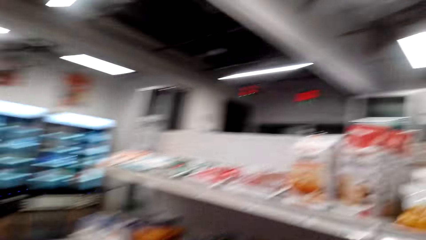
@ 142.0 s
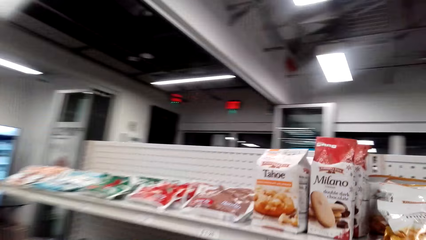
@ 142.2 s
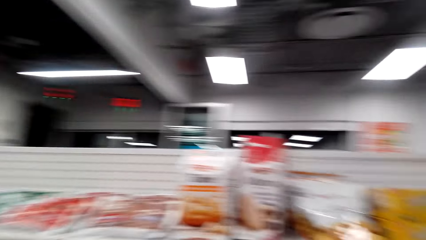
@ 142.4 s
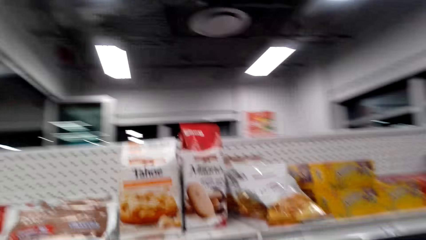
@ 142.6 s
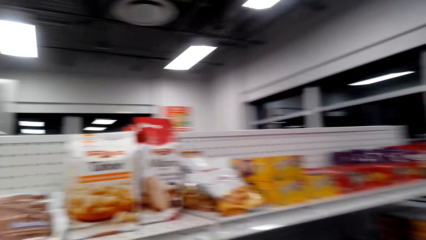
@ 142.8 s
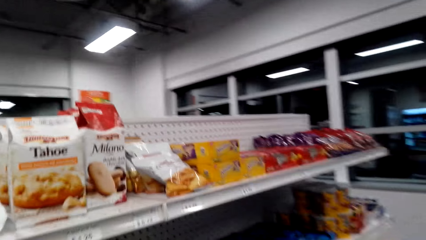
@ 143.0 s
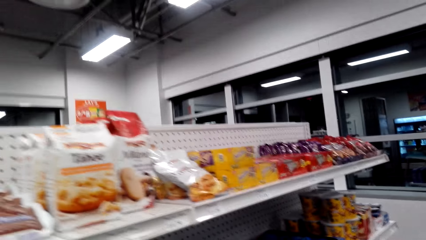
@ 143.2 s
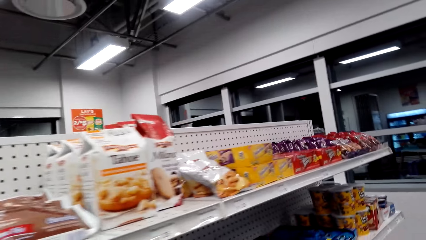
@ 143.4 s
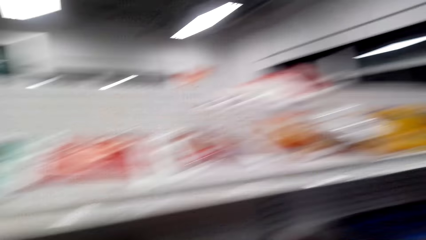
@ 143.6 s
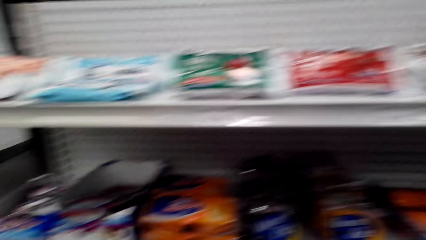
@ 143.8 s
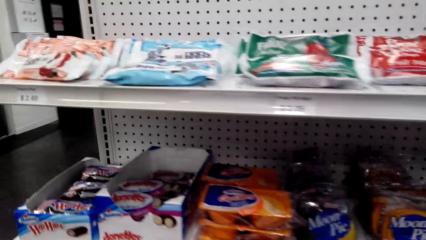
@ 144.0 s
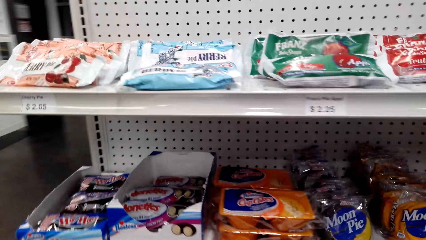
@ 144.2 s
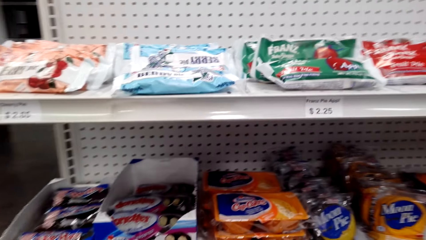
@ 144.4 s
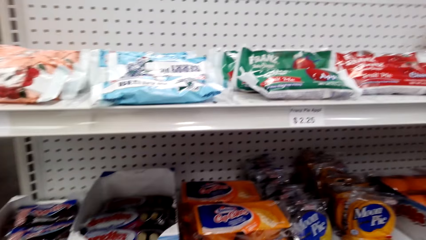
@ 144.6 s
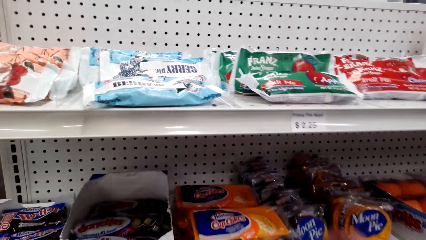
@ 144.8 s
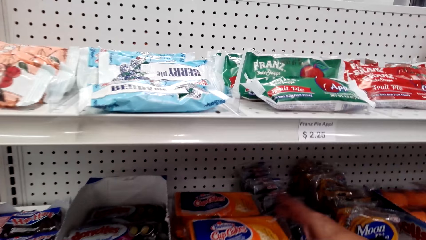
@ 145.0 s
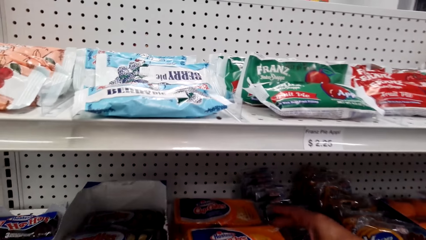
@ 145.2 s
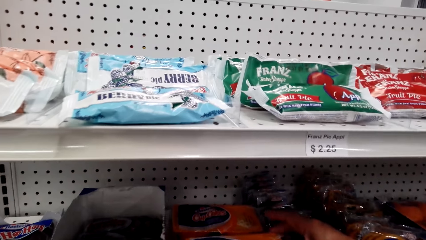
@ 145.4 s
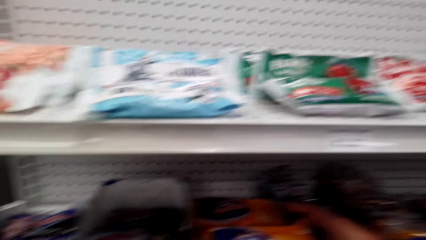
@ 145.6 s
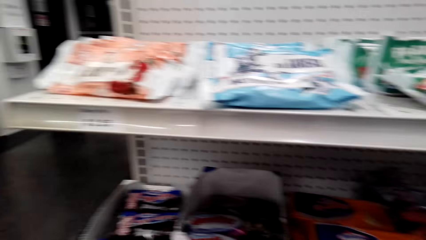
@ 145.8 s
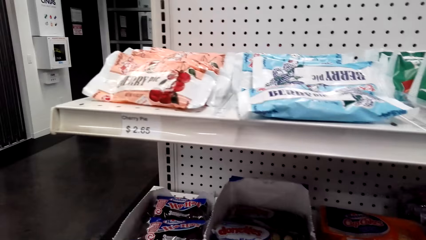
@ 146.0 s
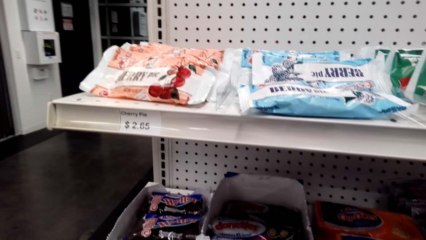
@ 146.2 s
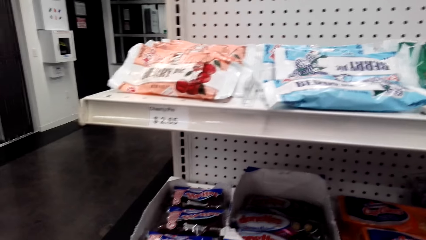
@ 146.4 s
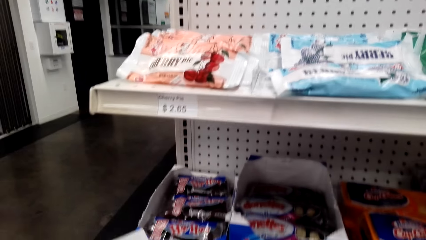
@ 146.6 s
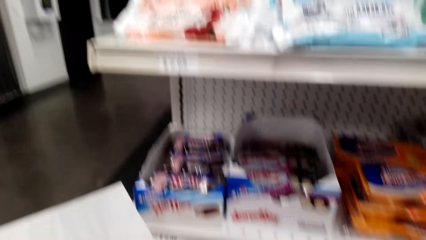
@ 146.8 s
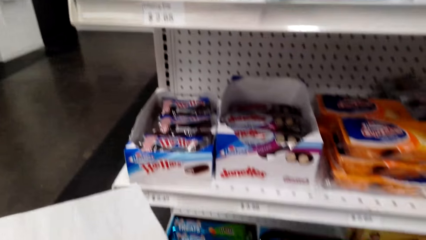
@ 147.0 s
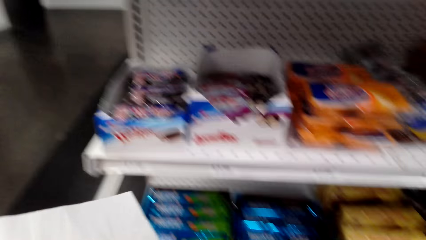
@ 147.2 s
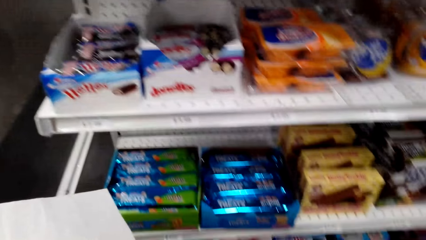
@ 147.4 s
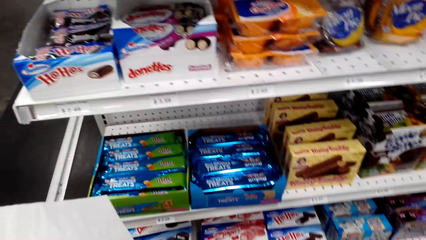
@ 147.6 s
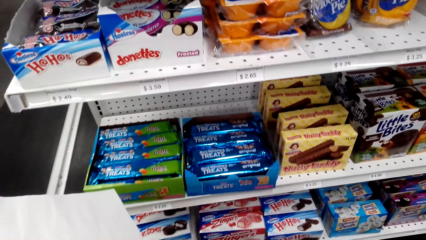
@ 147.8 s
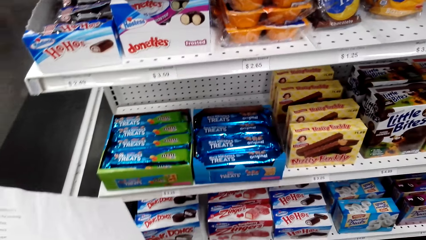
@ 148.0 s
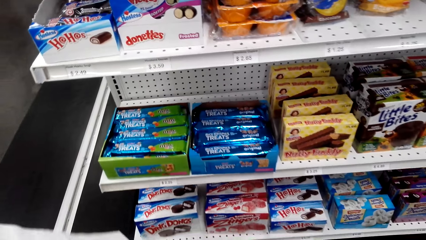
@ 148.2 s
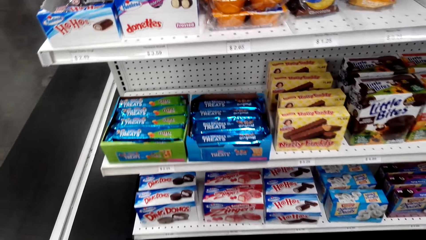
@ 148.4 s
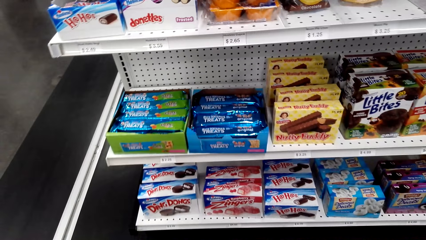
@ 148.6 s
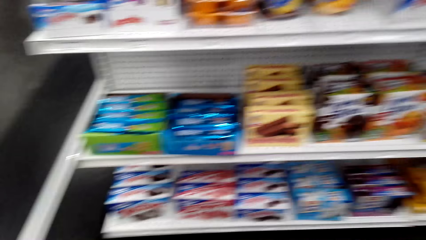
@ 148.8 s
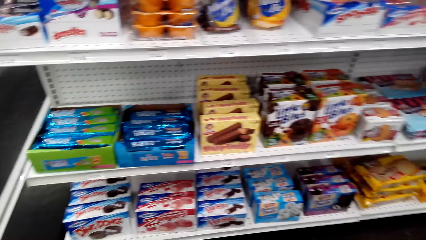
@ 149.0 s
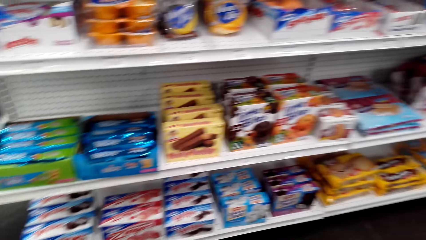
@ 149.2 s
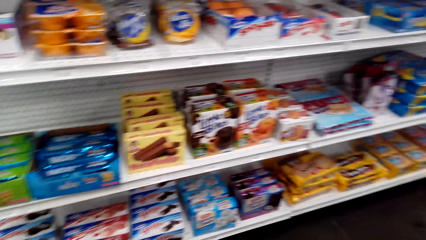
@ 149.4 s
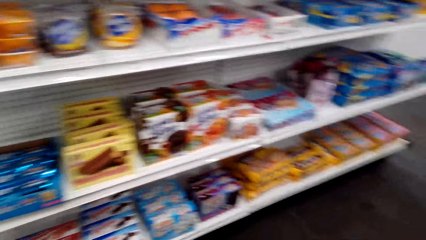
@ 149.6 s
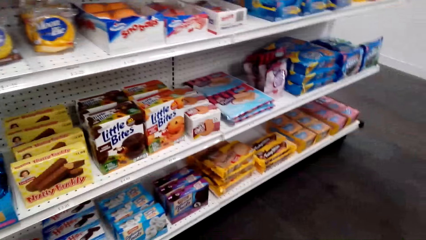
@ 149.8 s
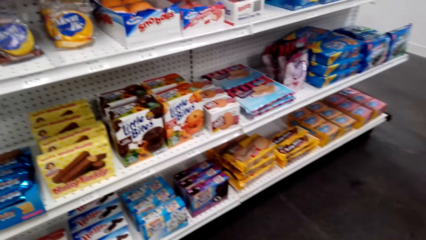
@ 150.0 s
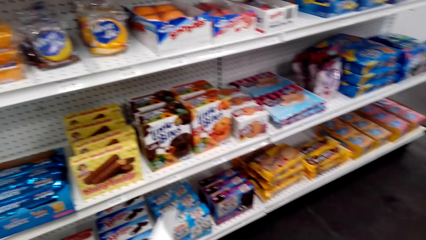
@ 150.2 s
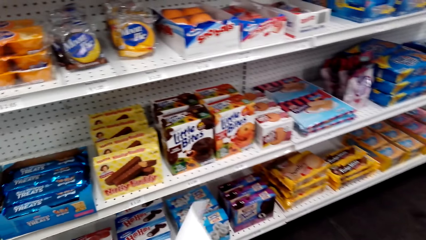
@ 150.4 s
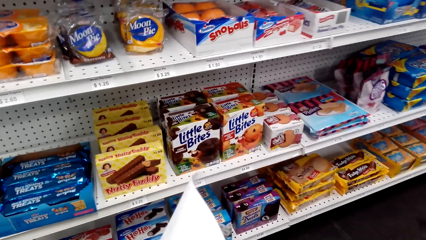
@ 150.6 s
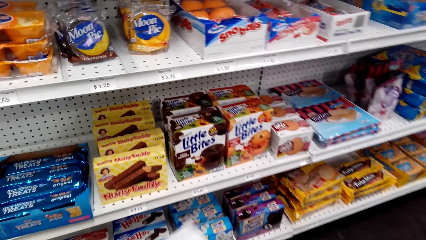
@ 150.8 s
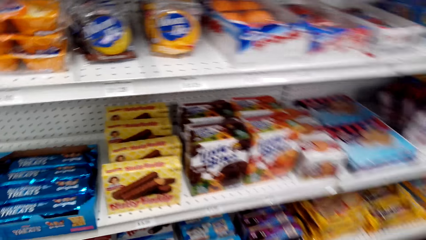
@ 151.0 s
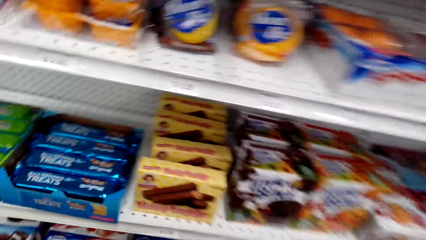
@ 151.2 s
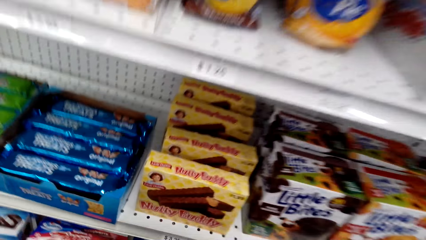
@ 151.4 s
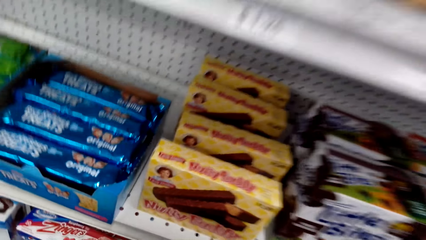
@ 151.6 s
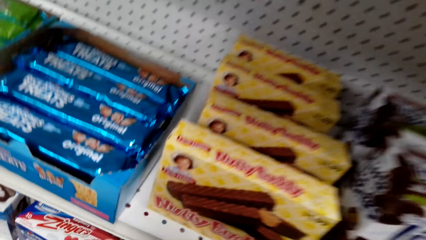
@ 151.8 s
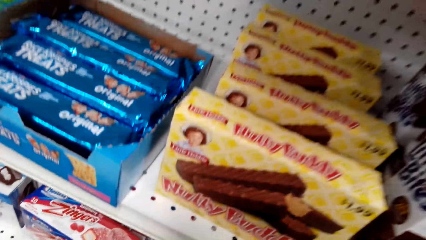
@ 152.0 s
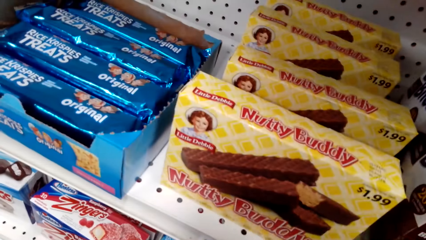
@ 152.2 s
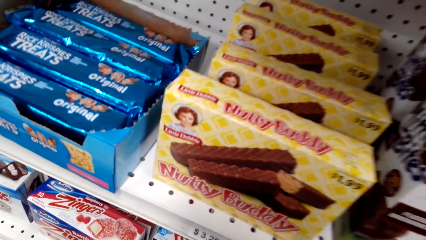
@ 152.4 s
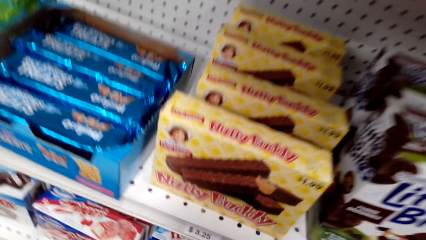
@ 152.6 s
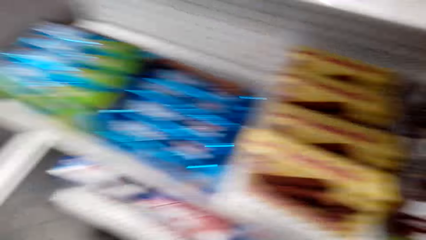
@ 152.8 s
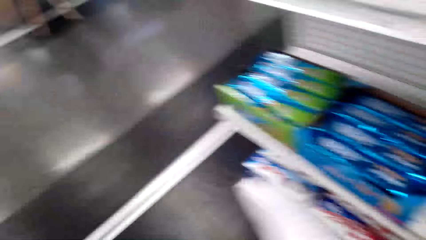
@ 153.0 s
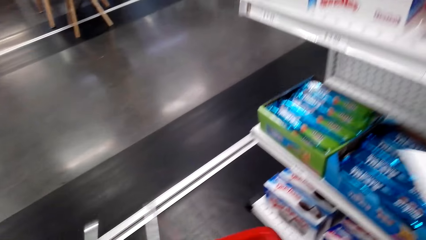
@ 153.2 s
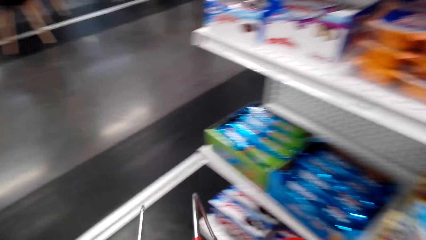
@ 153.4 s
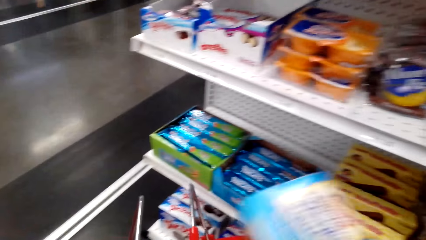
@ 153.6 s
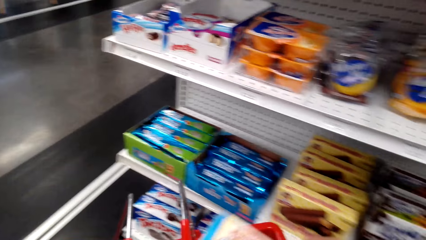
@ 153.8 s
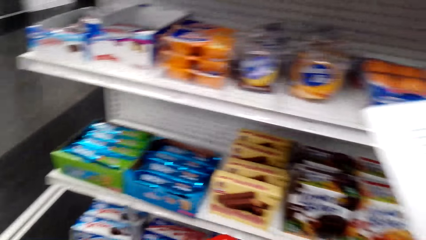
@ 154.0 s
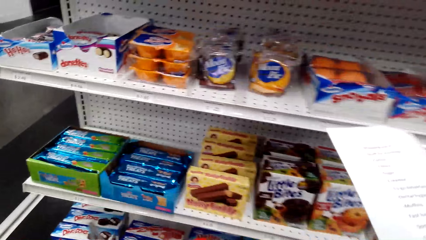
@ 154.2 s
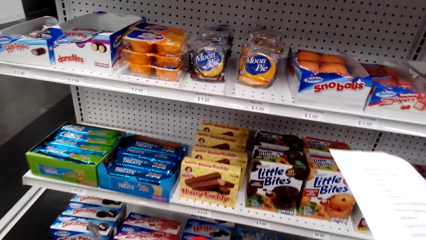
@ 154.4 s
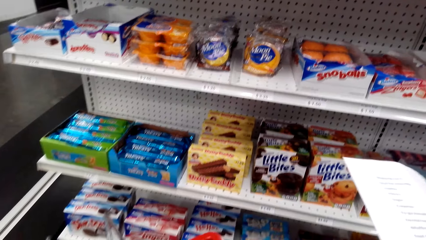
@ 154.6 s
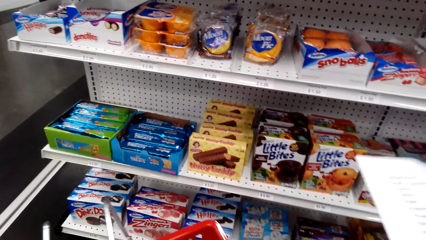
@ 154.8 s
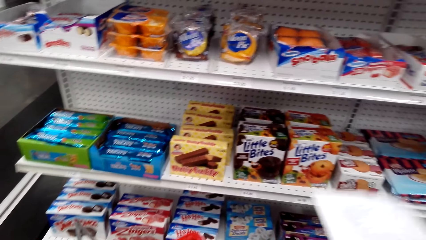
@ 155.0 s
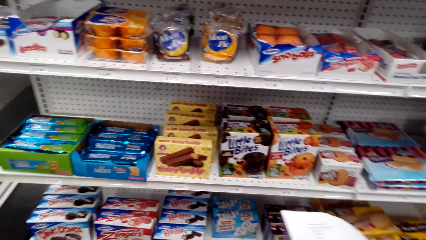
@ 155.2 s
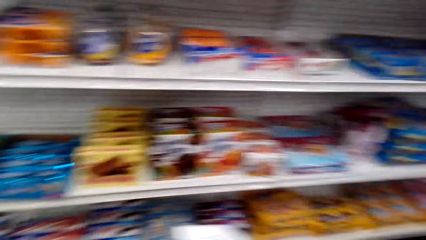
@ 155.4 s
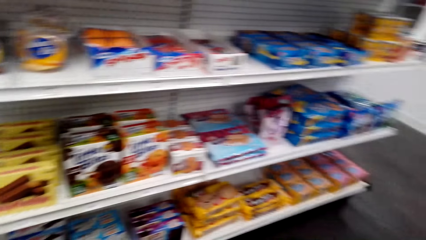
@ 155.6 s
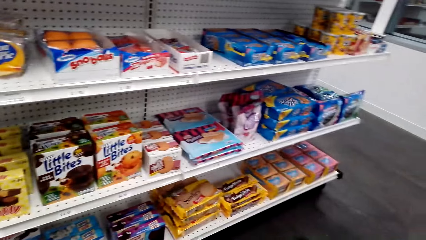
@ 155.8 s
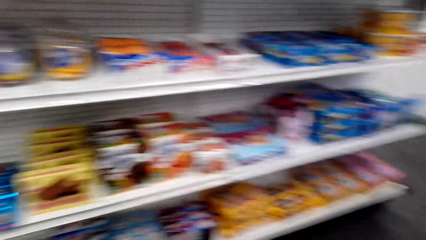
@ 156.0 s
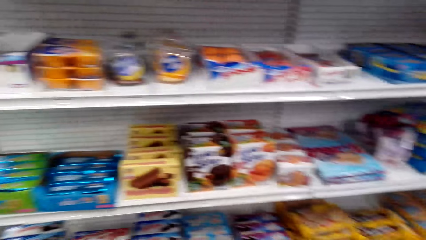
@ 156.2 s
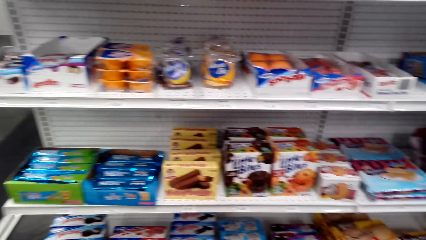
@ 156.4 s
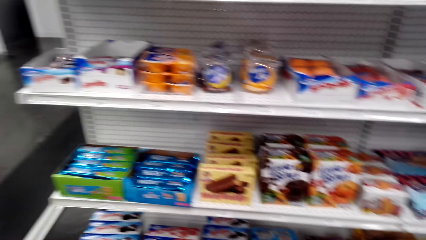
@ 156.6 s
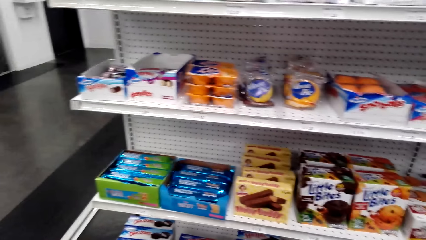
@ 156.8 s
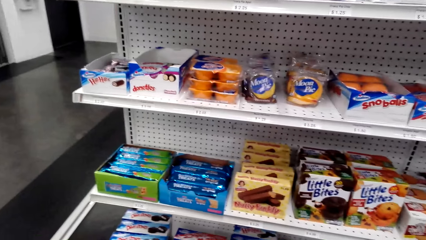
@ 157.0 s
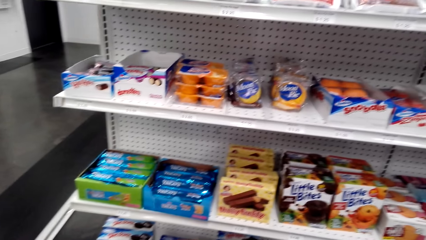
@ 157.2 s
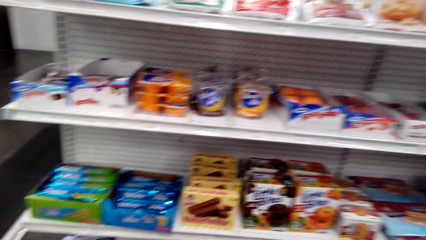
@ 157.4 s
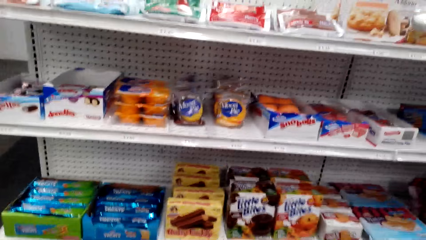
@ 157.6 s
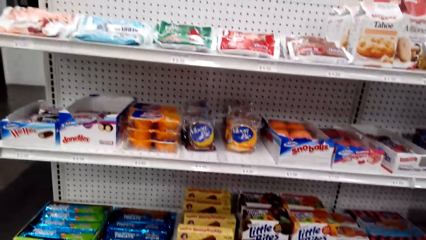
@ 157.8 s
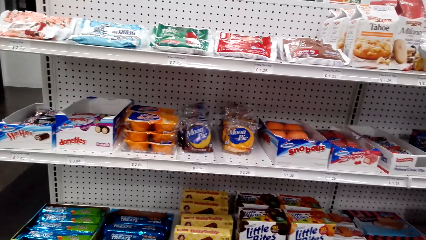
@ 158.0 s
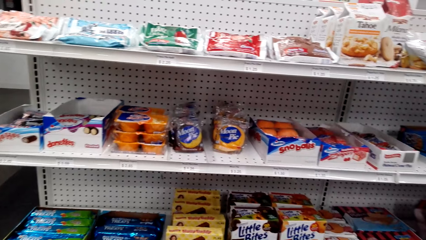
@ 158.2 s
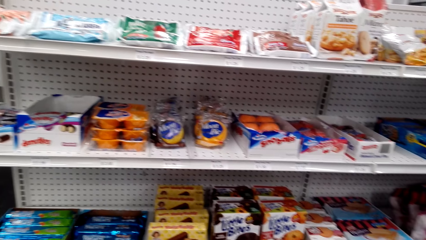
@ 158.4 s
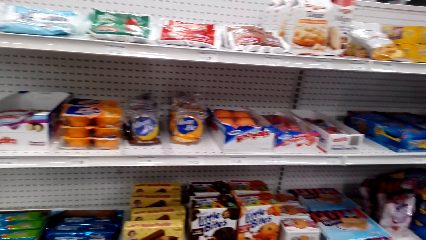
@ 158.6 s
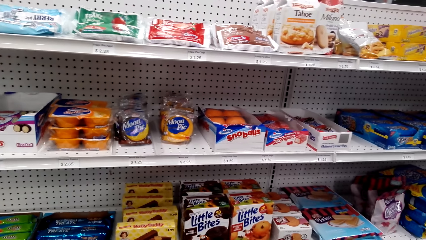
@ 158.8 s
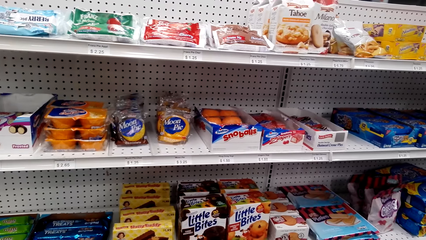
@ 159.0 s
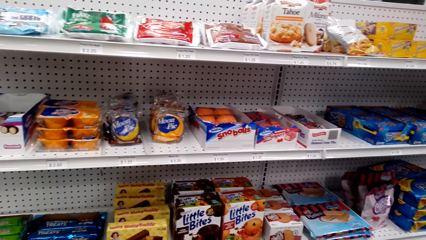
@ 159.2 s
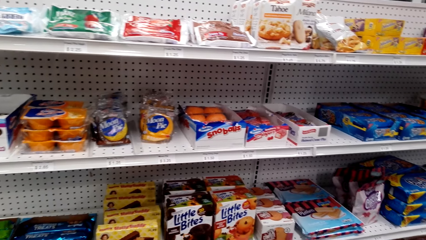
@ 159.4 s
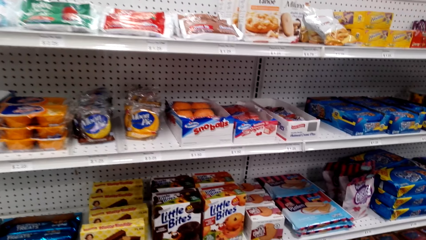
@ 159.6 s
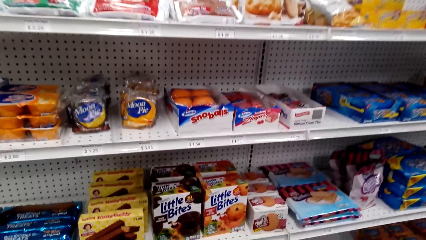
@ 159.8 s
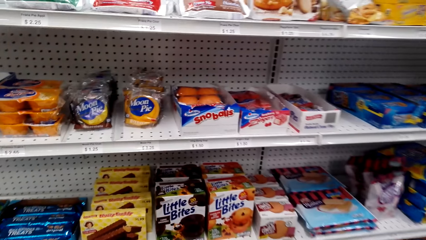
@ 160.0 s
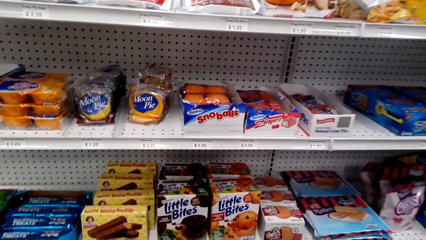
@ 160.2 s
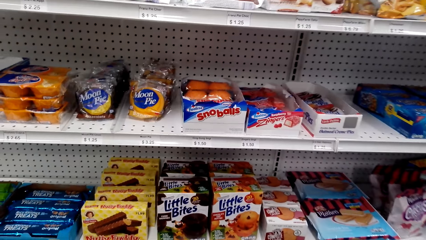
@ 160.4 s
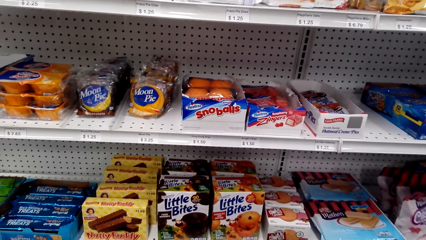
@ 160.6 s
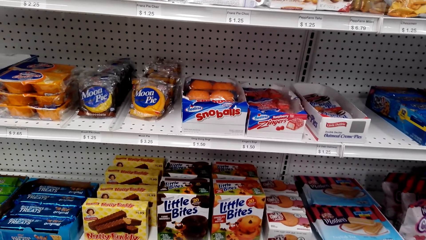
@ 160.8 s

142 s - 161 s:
The camera wearer picks up a cupcake. They pick up candies. They put the cupcake in the shopping bucket. They pick up Hostess Ho Hos from the shelf. They look around. They lift paper. They put the Hostess Ho Hos in the bucket. They look around.
